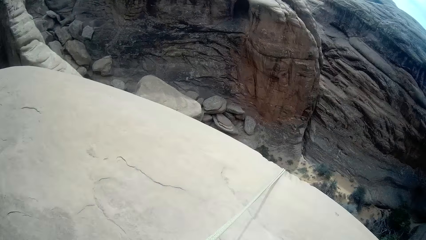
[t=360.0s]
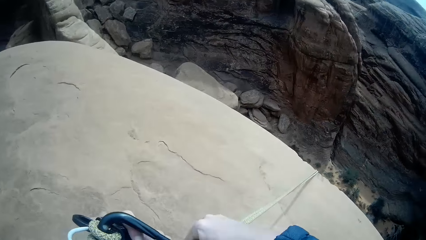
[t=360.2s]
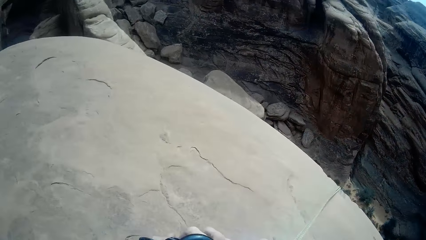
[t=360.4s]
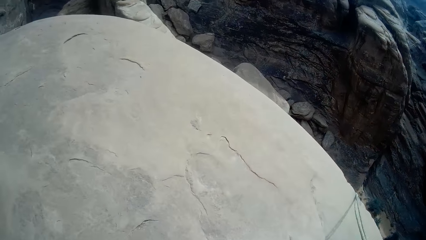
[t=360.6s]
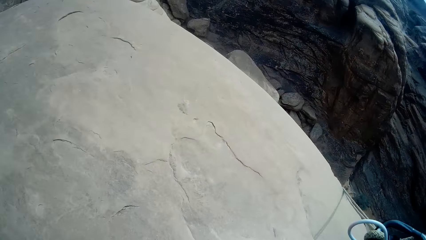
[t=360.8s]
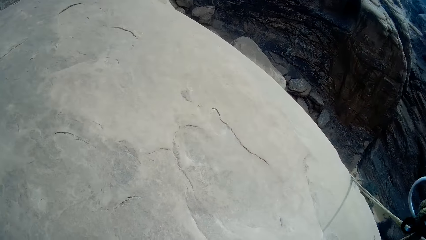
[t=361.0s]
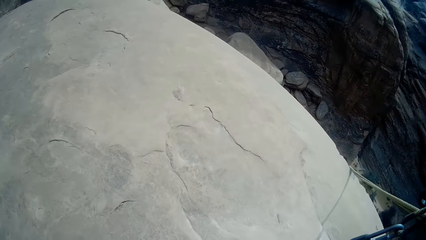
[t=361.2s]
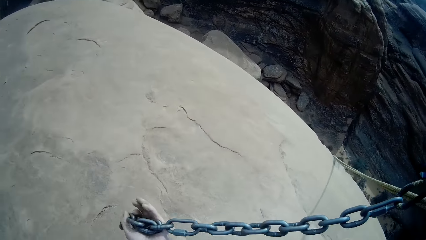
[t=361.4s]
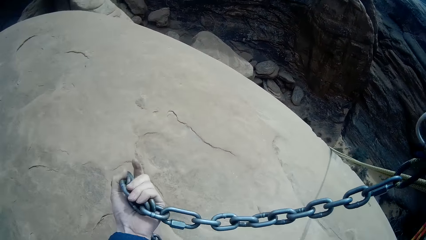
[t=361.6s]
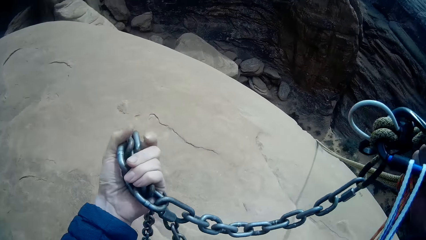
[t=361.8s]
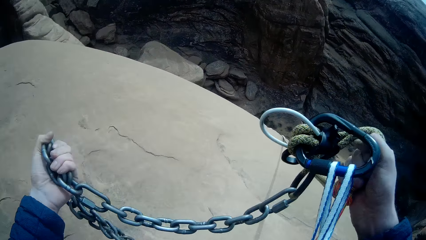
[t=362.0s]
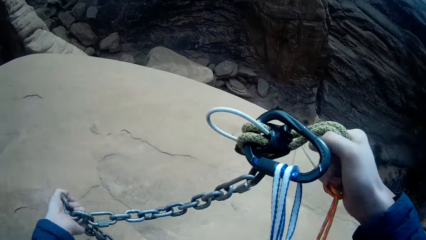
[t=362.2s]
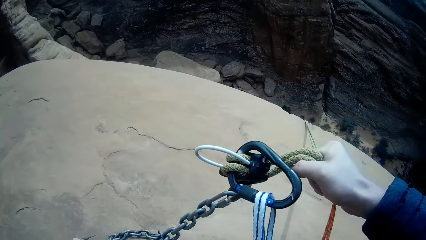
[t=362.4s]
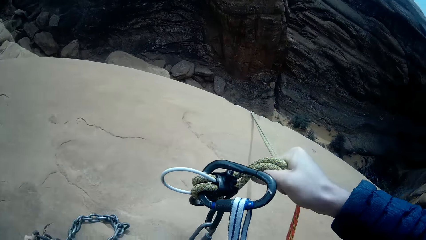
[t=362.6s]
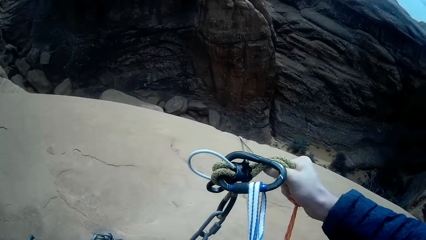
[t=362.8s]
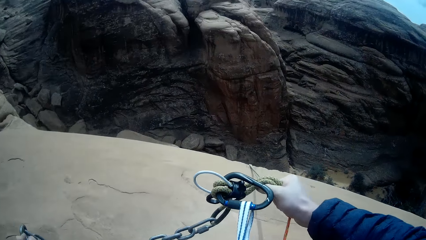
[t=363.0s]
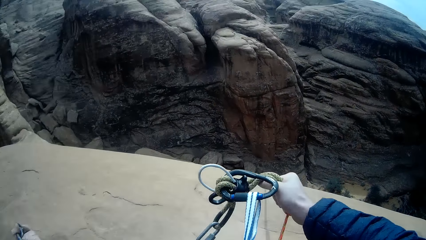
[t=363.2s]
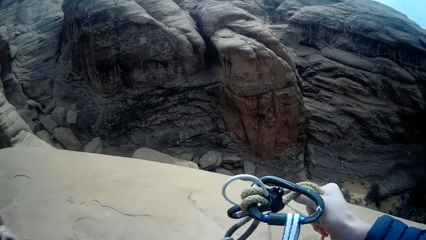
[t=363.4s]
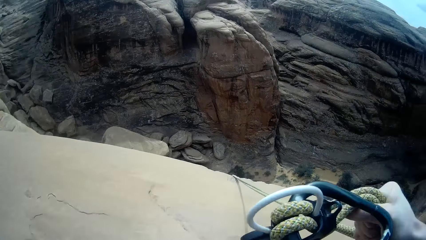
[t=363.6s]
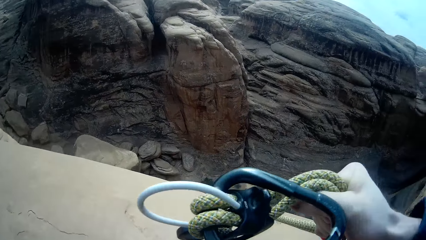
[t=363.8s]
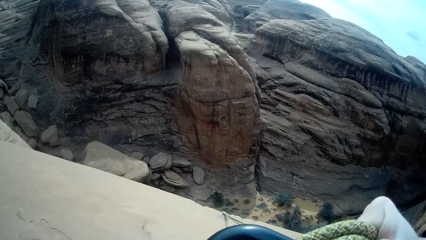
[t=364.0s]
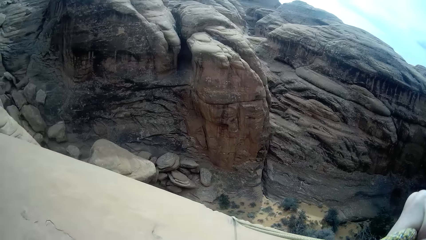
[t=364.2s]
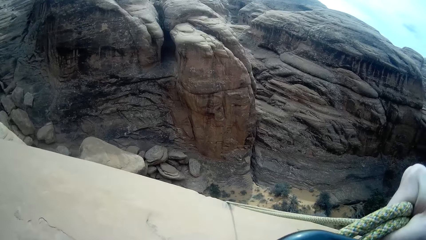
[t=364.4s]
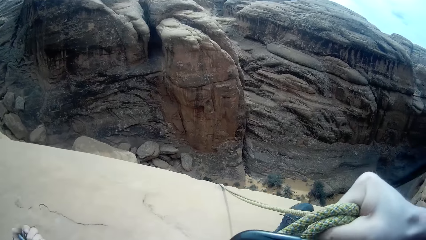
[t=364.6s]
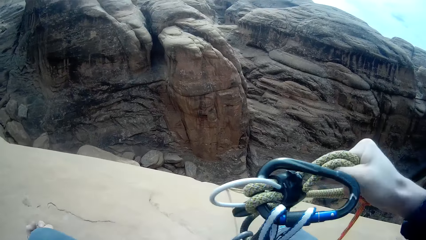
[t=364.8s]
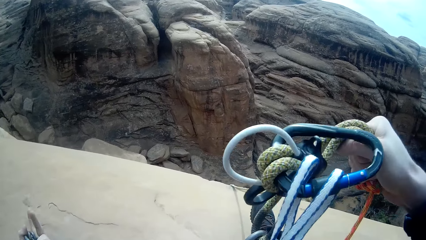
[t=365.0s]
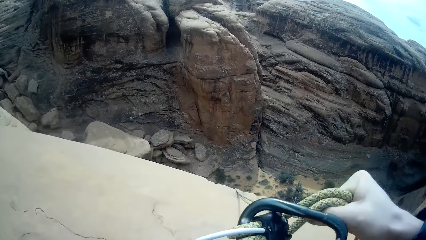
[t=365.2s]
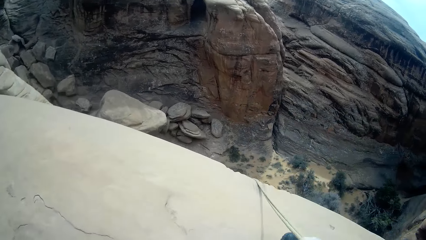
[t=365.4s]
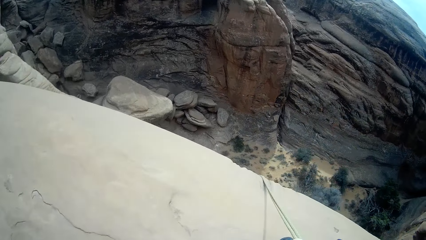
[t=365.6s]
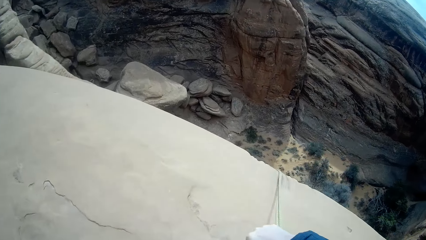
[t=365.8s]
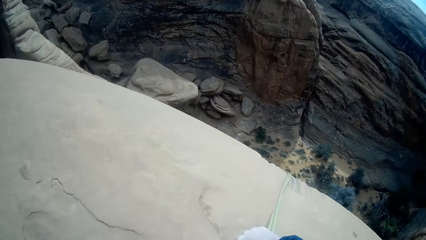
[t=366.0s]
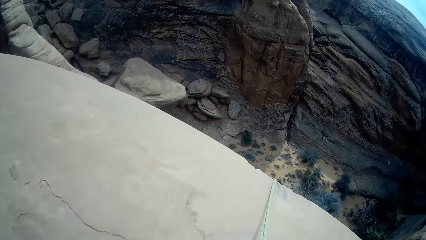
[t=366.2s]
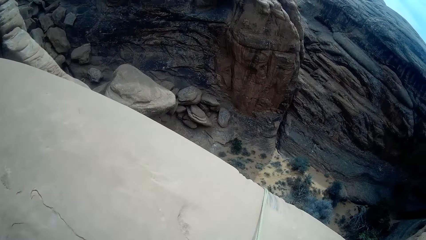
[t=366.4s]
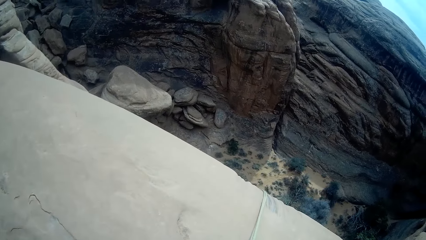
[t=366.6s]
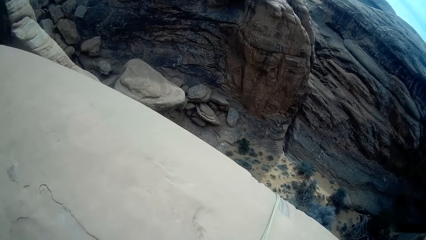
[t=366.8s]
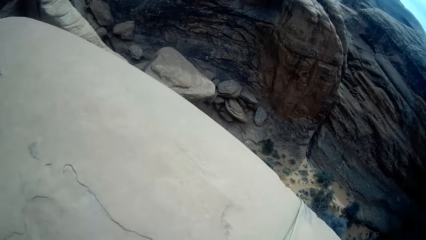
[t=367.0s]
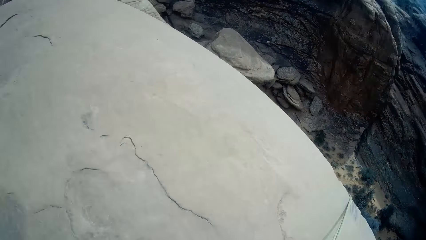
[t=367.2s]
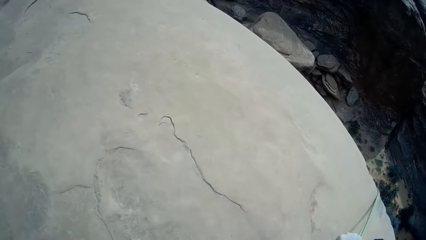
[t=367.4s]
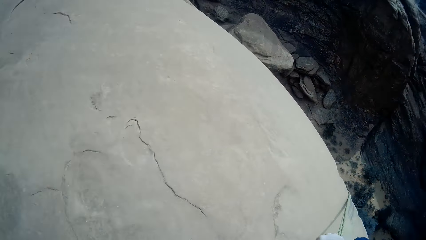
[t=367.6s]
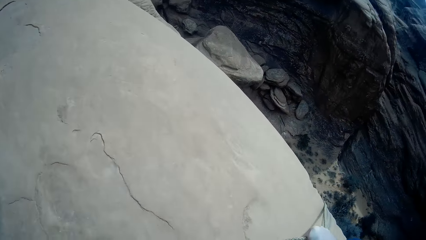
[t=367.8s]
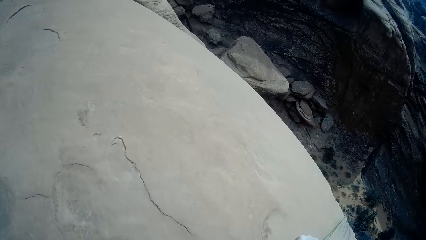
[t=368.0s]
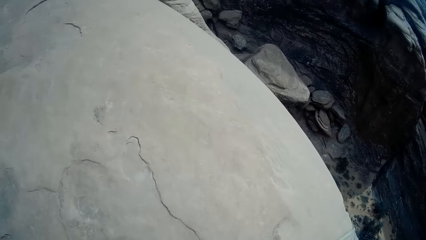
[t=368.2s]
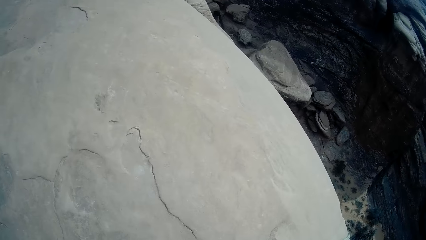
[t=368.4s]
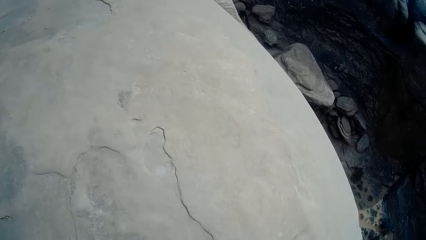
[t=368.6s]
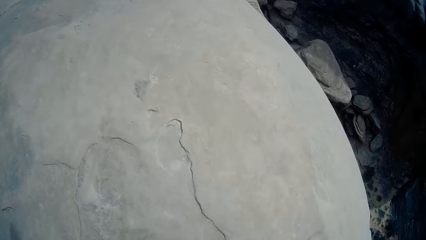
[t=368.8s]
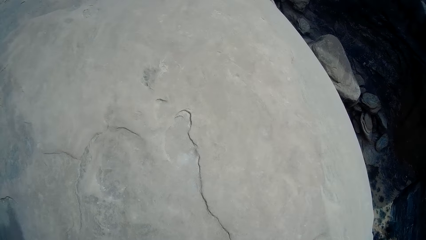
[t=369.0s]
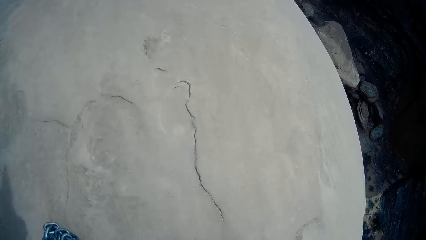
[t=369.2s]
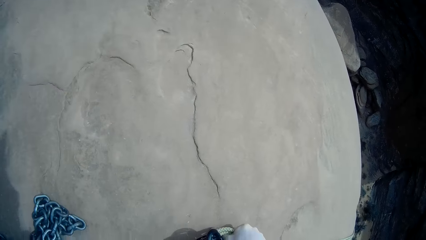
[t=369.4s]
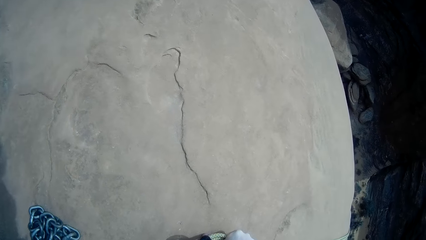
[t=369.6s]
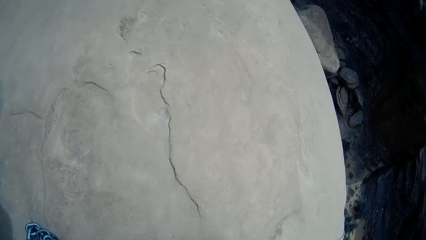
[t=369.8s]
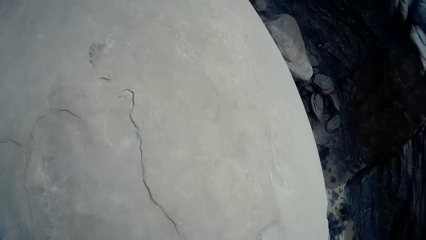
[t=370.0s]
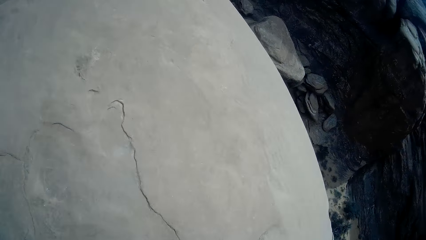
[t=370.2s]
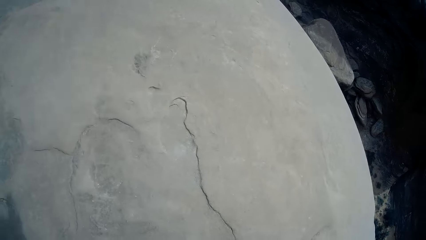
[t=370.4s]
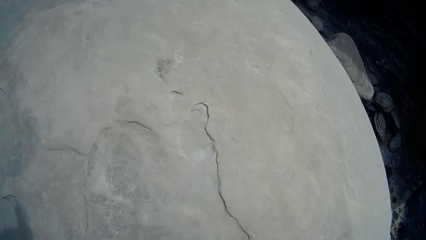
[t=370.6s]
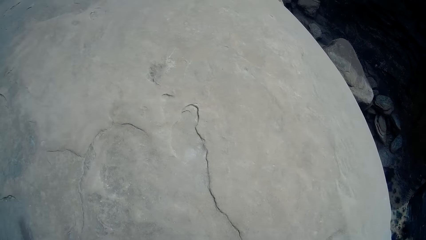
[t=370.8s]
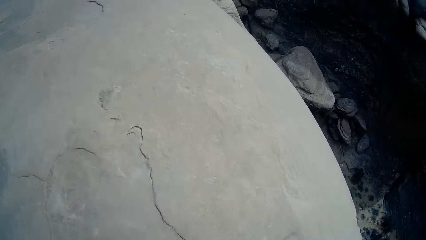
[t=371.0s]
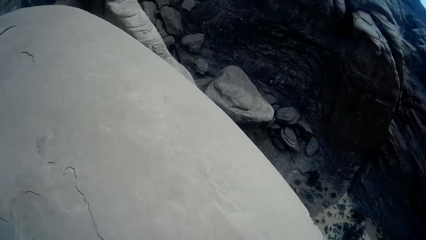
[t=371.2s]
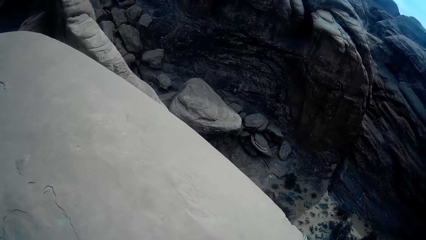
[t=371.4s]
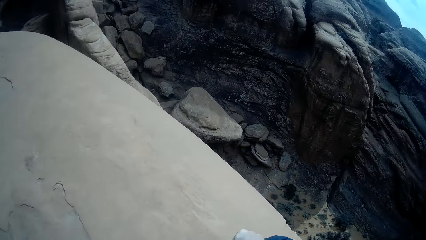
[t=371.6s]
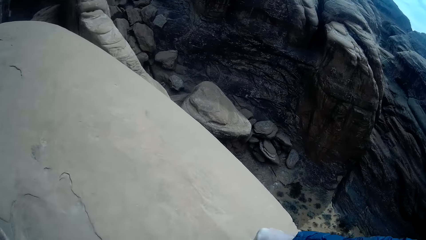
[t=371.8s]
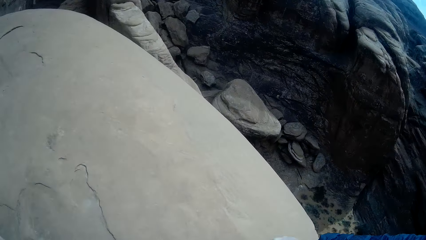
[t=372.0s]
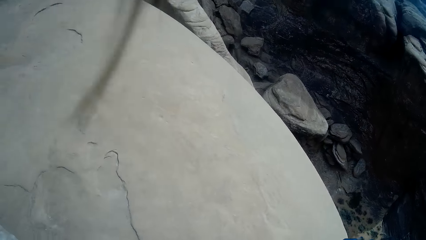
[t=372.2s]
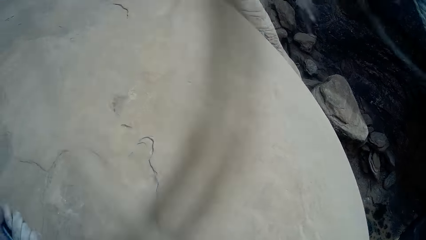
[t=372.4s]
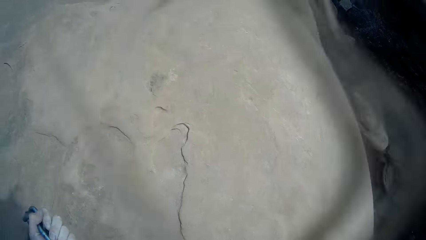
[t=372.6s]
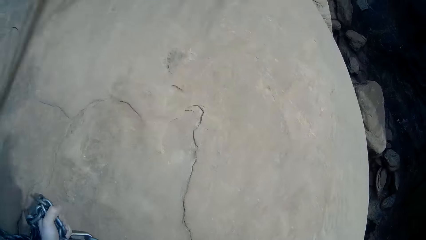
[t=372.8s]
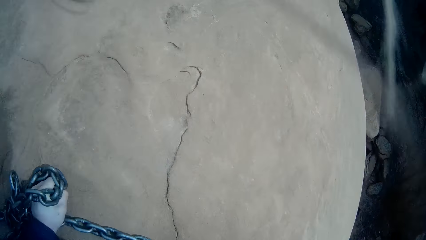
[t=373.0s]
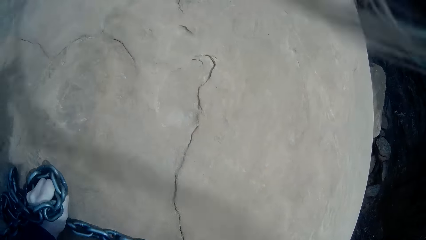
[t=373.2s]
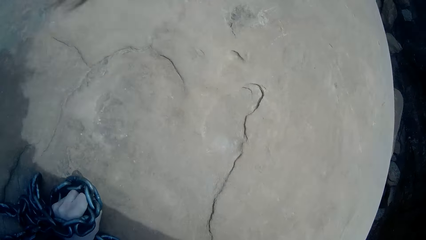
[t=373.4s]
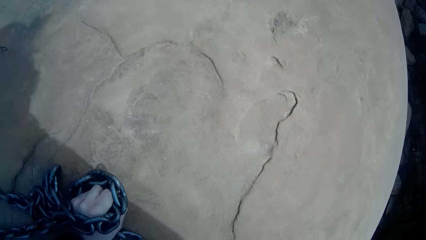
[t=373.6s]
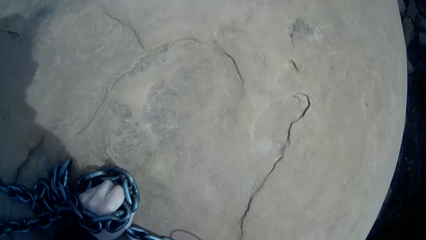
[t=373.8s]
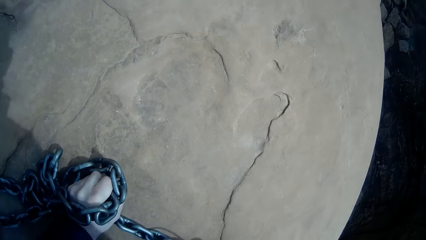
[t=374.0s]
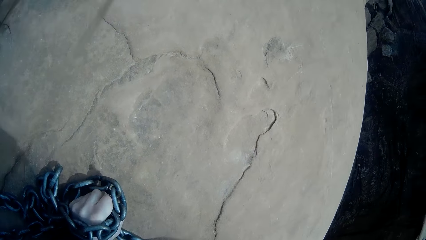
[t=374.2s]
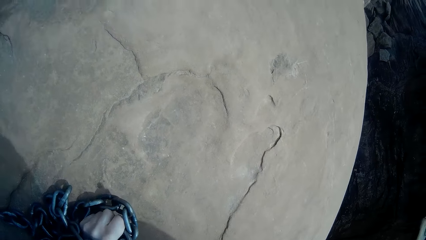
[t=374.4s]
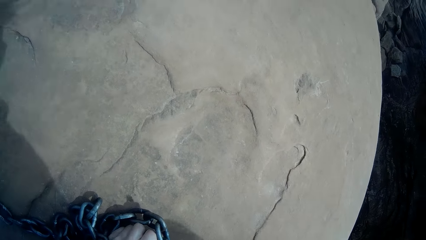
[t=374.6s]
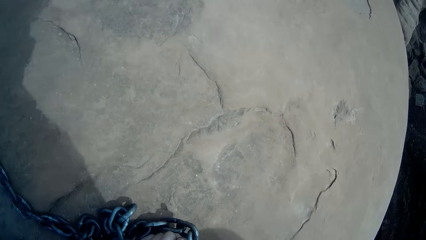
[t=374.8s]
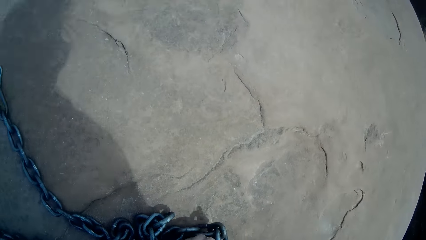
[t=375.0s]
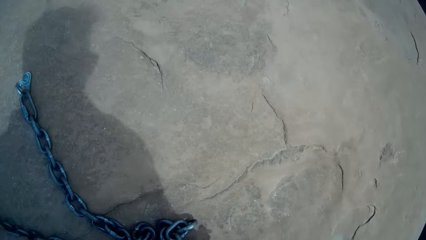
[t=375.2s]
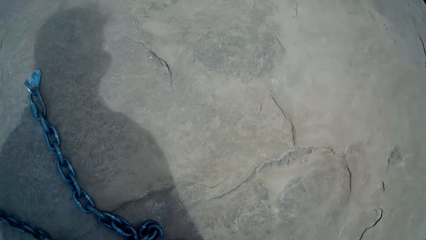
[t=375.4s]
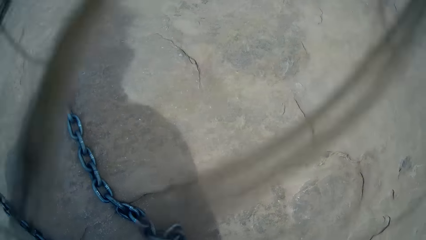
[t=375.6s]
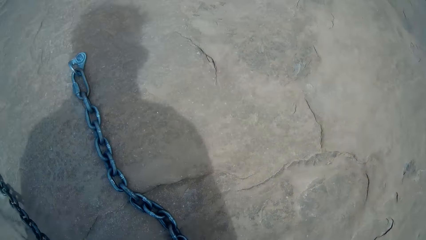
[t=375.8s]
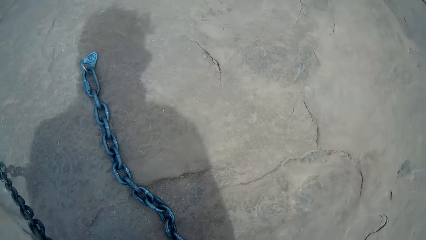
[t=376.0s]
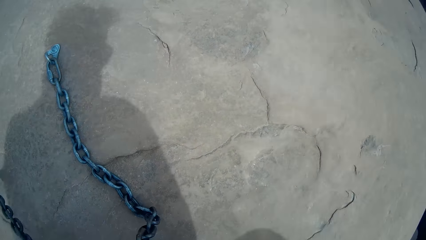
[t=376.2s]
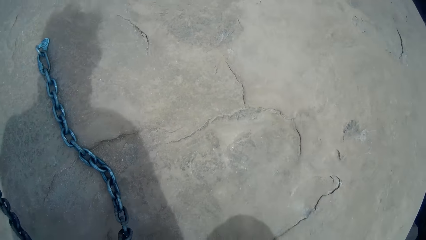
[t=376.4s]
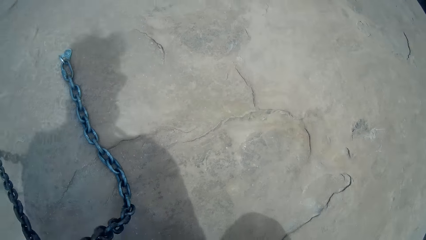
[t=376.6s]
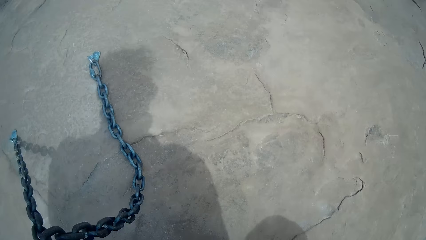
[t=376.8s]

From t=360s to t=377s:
The camera wearer holds the chain in both hands. They drag the rope with both hands. They look down the mountain.
